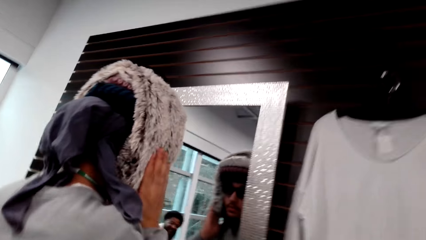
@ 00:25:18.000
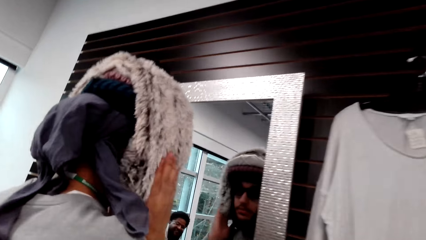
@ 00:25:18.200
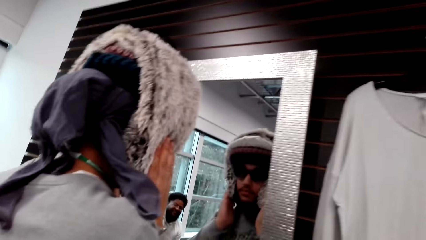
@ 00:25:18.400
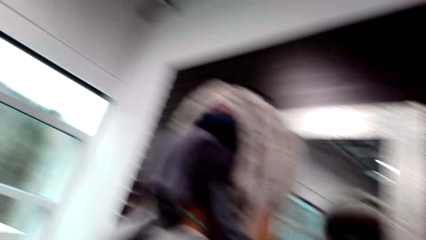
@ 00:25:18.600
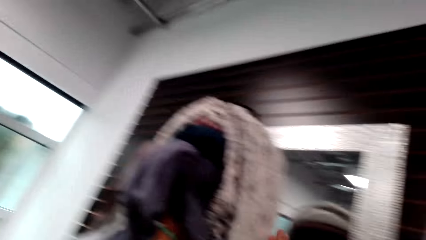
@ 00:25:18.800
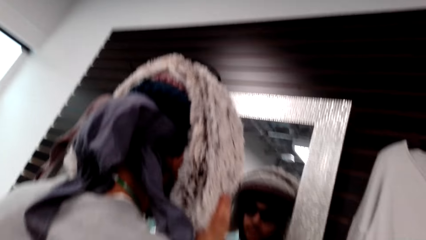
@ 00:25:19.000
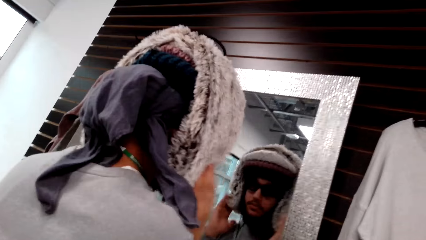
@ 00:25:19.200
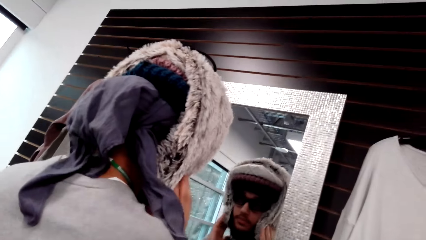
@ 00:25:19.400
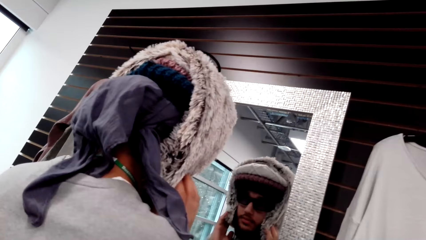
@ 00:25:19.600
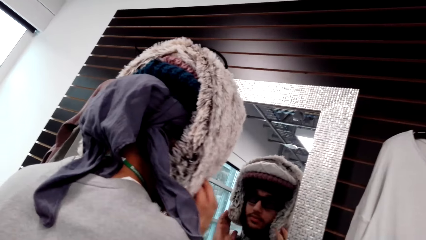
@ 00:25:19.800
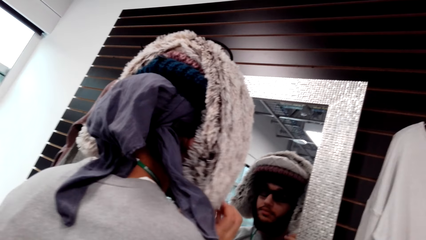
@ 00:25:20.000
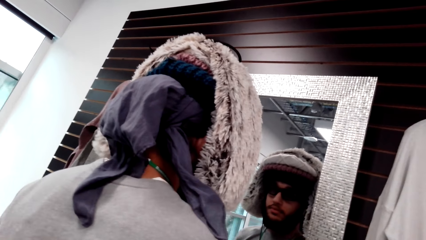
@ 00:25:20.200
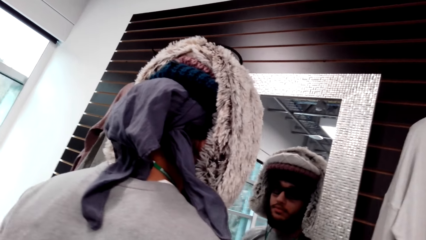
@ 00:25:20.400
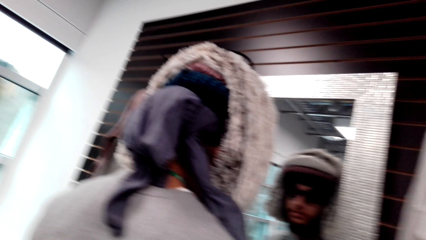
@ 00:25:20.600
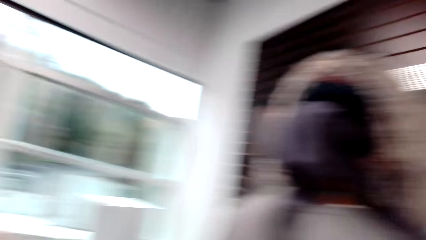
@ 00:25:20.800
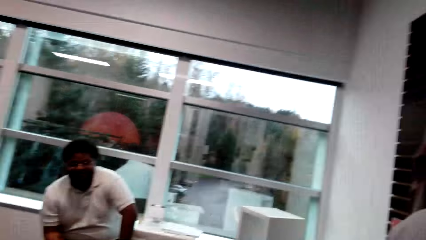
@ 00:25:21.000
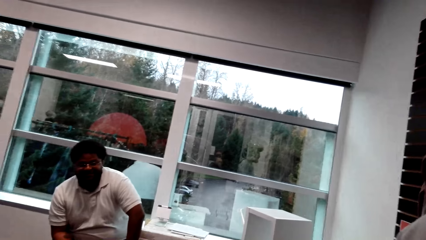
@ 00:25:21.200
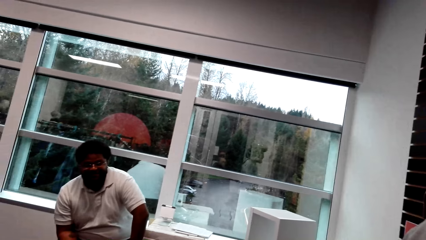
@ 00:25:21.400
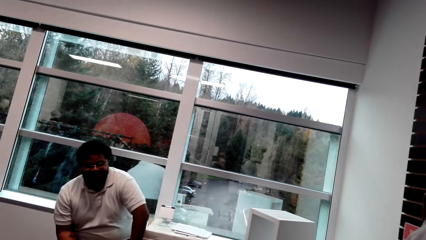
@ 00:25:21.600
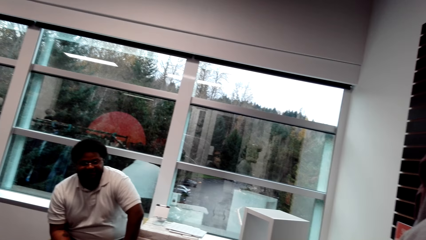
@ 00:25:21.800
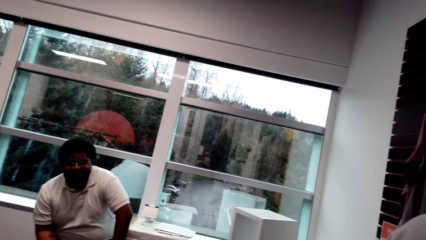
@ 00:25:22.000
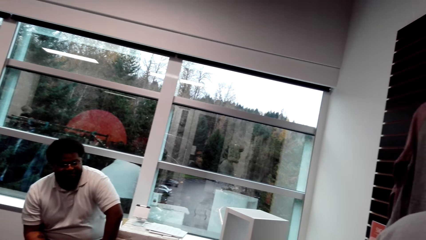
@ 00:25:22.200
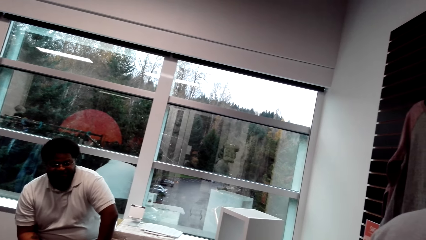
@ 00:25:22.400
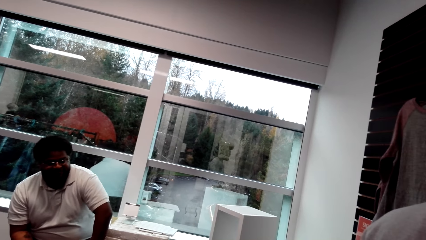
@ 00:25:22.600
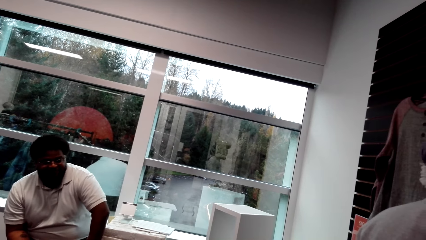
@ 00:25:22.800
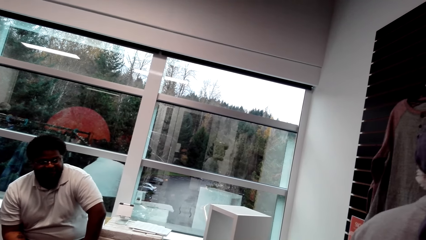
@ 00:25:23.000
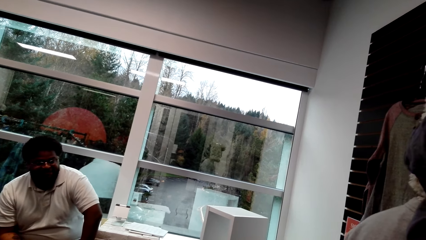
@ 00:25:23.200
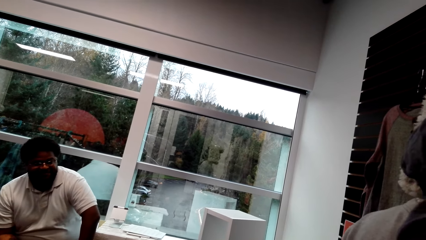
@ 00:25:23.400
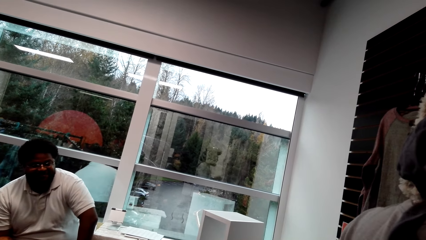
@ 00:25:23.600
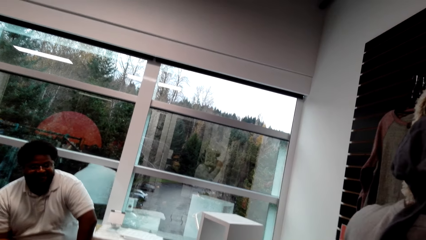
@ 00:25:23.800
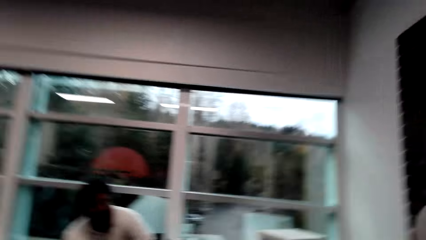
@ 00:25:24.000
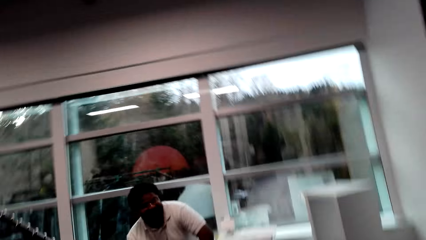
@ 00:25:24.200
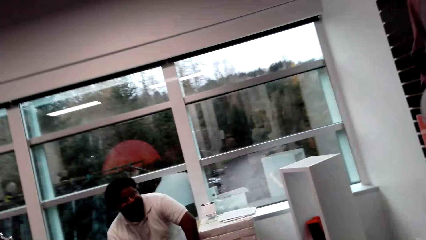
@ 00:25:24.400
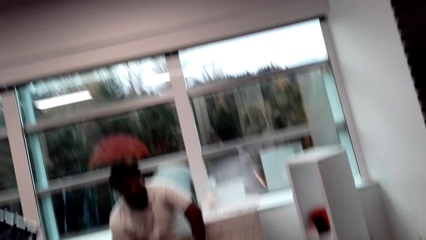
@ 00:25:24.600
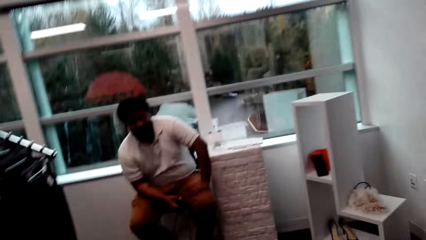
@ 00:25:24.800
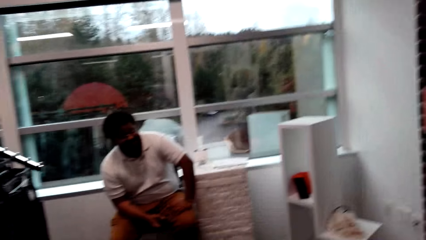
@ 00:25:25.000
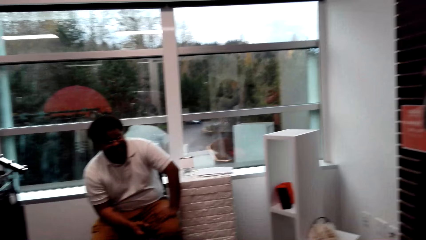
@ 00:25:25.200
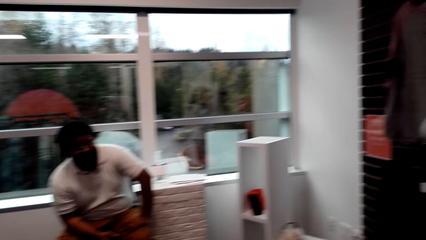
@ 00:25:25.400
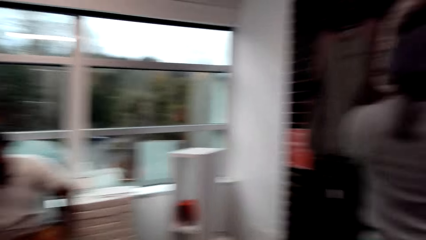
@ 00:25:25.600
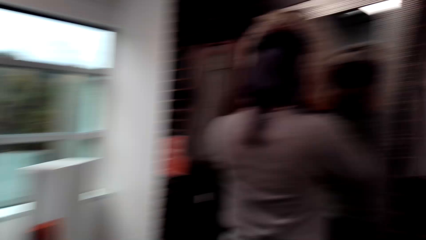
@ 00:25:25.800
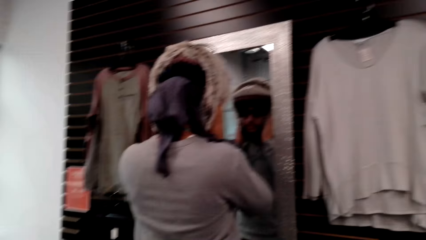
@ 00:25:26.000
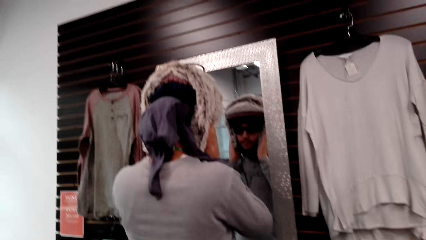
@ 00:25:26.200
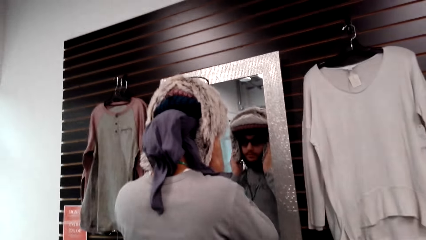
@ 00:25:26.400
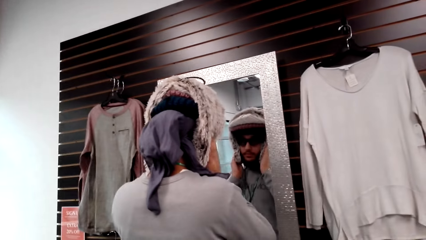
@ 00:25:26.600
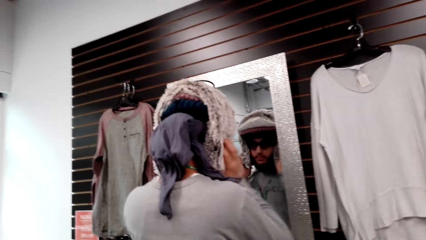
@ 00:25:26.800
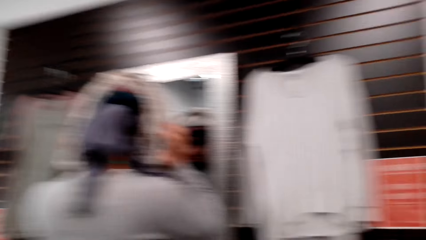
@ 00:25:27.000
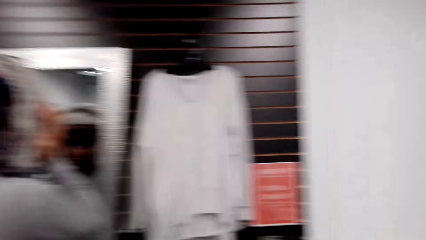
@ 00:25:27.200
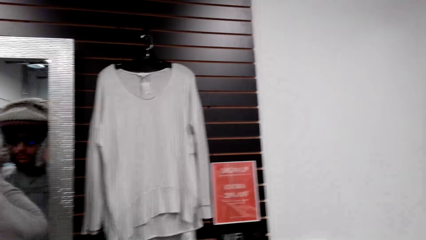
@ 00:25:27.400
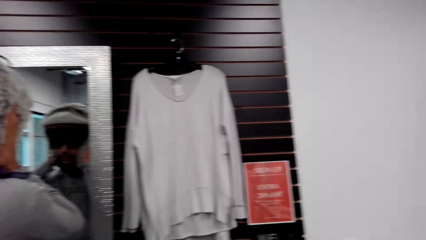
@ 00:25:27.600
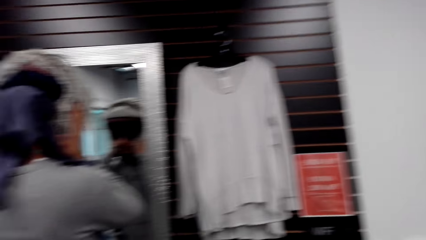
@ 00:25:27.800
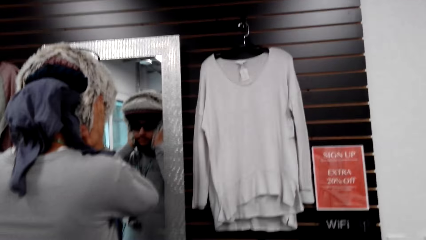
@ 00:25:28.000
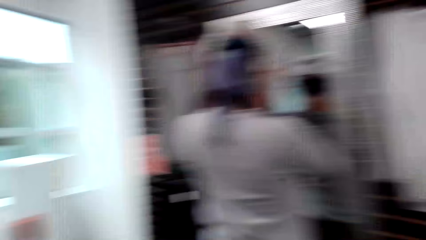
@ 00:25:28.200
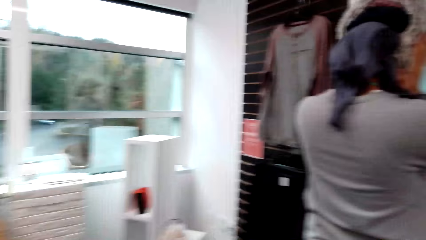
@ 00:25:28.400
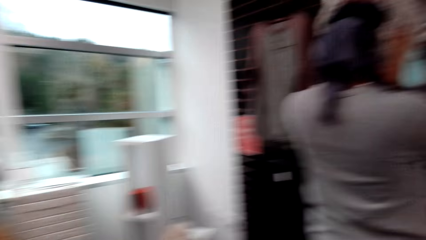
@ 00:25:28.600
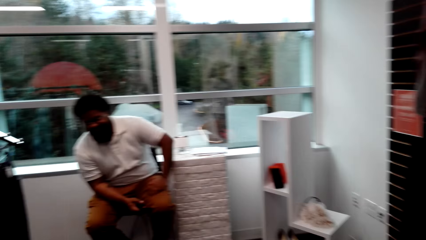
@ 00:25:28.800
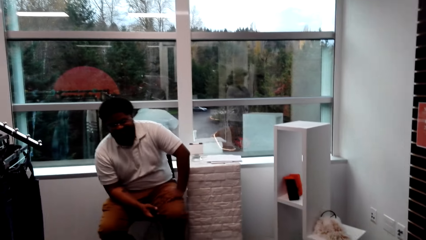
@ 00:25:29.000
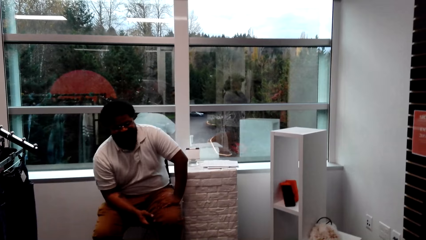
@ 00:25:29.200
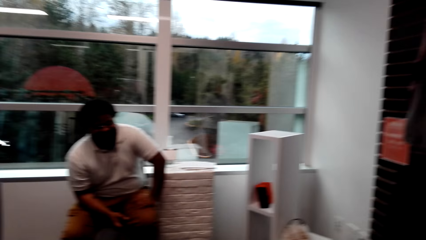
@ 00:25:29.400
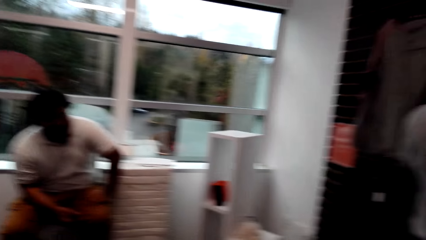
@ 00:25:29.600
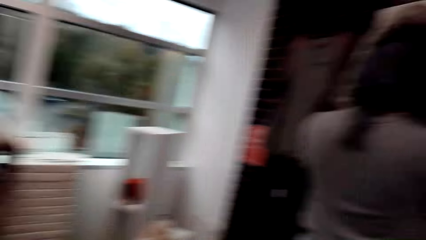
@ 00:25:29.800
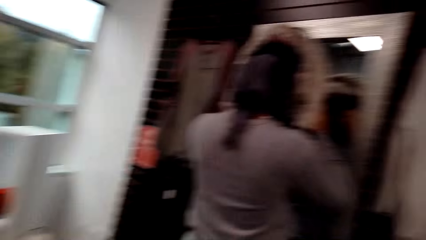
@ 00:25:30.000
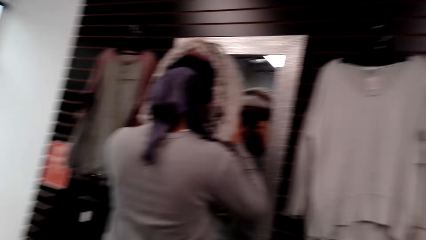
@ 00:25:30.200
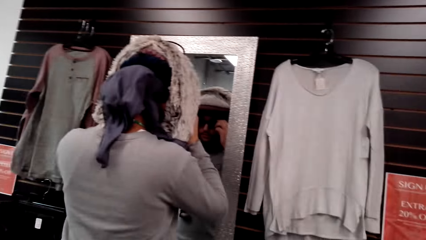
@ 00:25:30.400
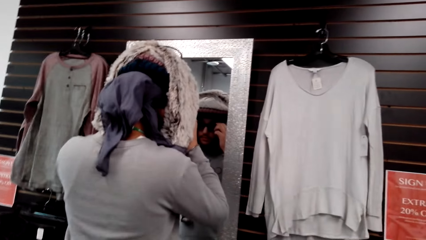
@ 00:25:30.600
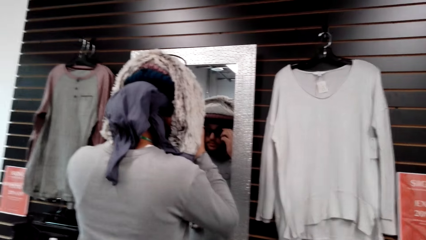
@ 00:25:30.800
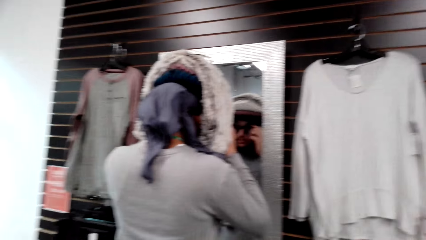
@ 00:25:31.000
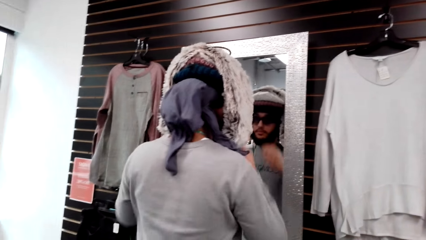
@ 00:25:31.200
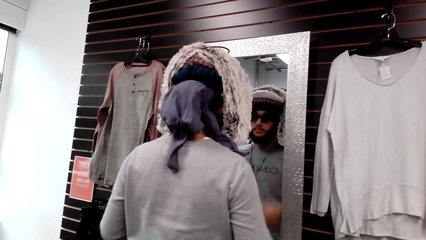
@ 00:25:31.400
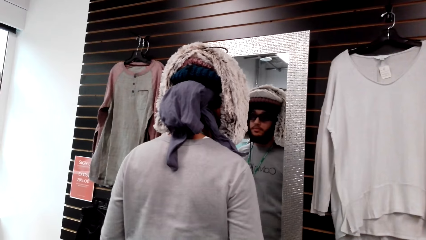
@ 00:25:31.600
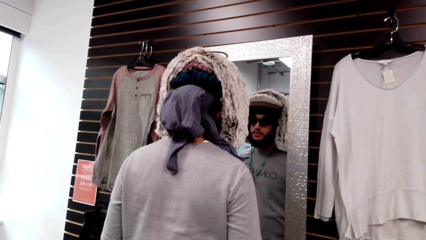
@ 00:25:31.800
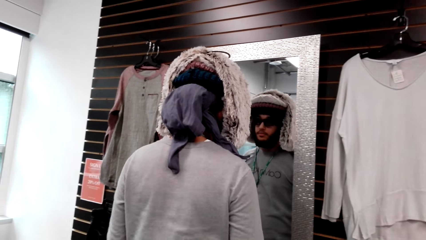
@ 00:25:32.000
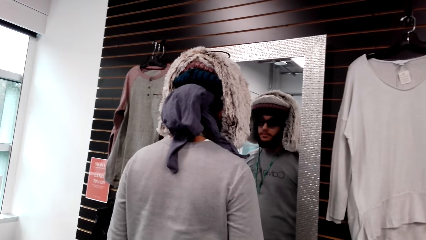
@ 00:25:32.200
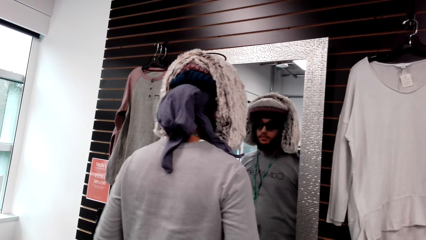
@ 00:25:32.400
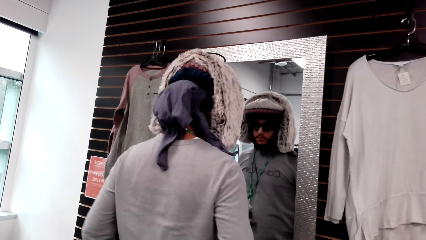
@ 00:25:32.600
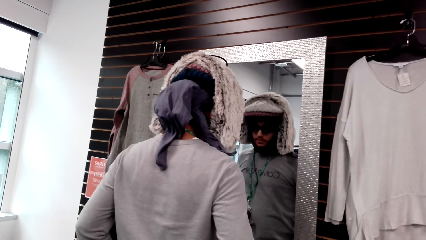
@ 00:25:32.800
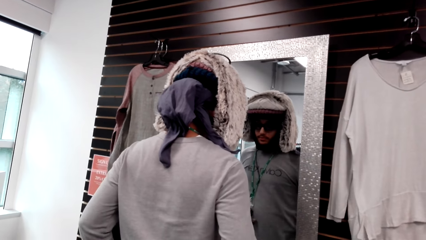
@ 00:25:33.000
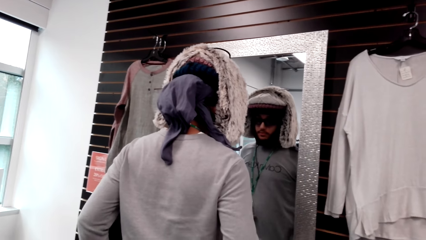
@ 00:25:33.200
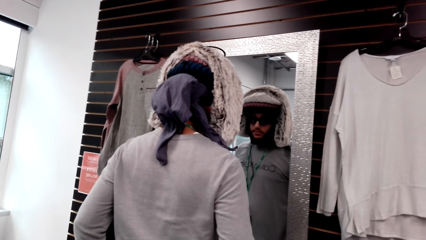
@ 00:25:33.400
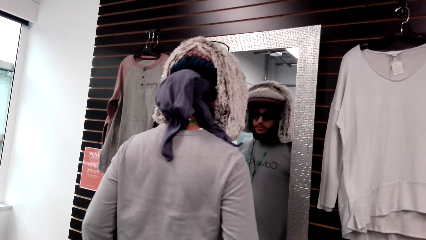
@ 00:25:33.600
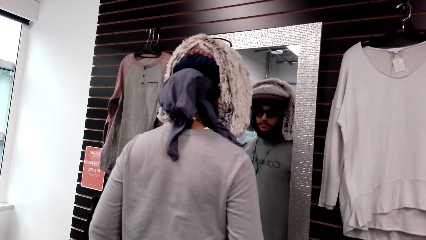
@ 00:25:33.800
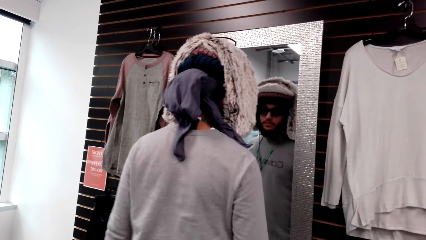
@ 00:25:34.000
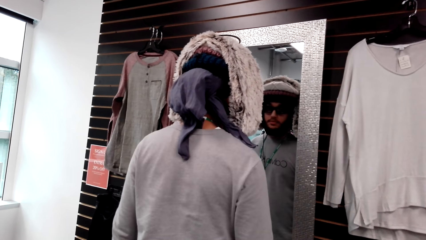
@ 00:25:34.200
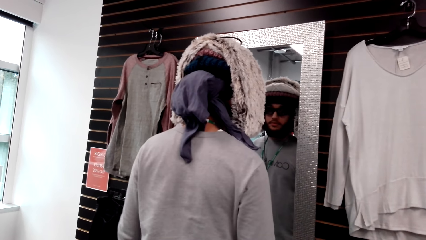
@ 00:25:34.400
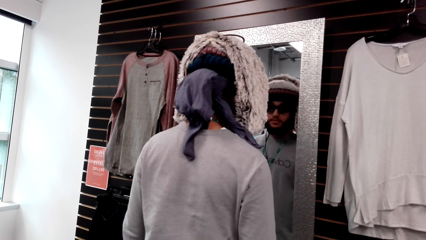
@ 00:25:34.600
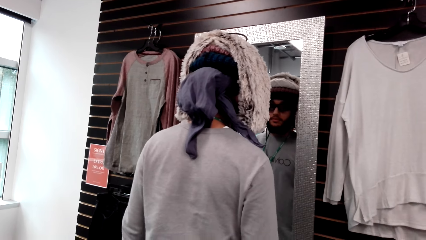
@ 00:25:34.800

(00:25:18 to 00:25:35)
The camera wearer talks to a person. They talk to another person. They talk to the first person. They talk to the other person. They talk to the first person.
